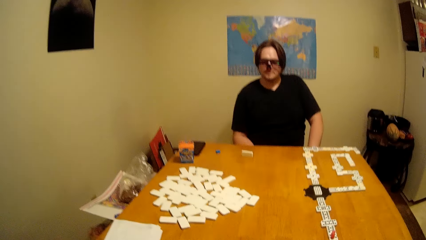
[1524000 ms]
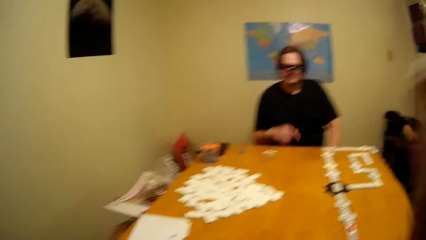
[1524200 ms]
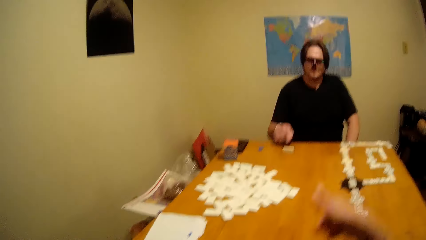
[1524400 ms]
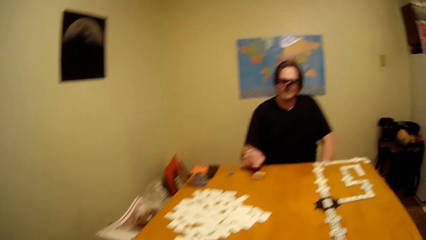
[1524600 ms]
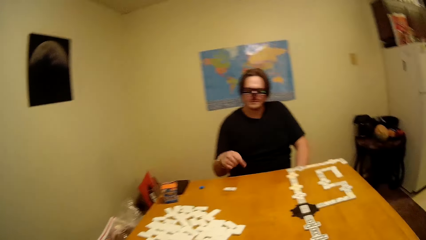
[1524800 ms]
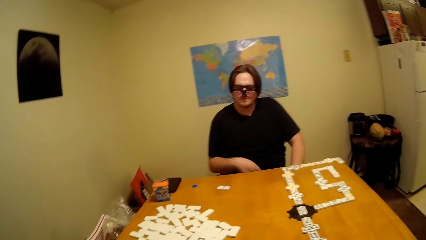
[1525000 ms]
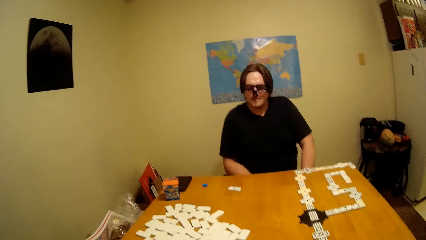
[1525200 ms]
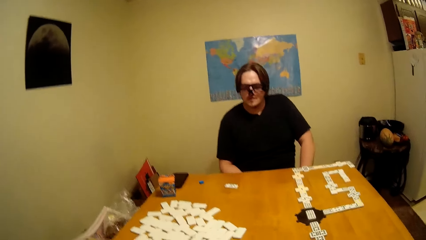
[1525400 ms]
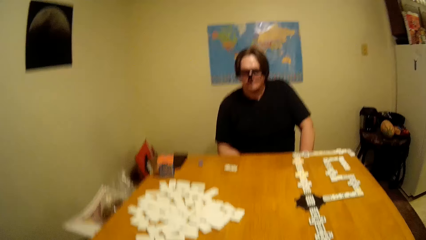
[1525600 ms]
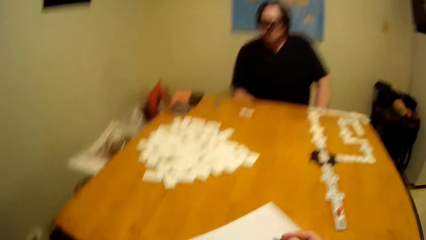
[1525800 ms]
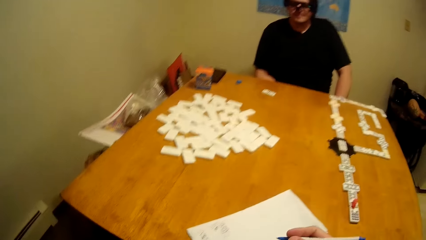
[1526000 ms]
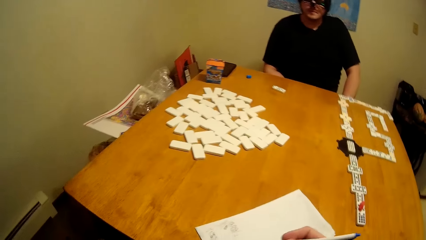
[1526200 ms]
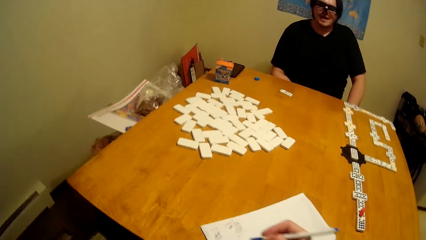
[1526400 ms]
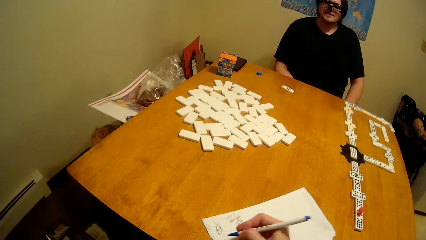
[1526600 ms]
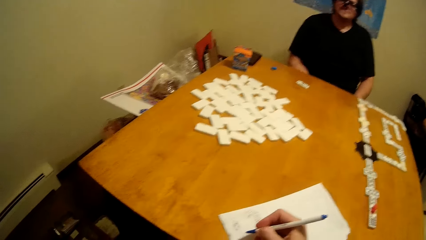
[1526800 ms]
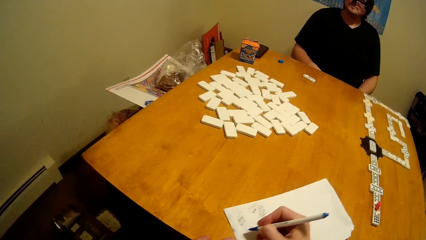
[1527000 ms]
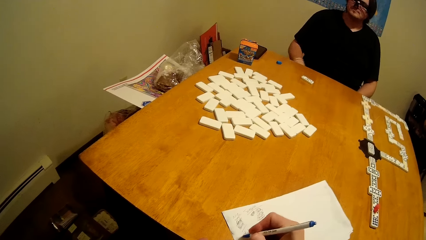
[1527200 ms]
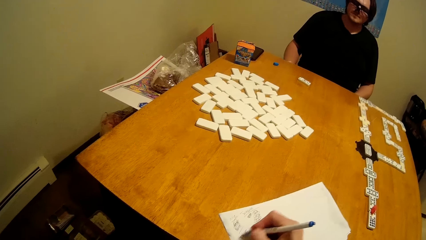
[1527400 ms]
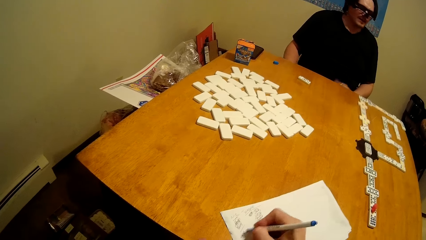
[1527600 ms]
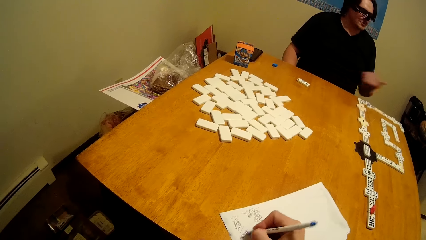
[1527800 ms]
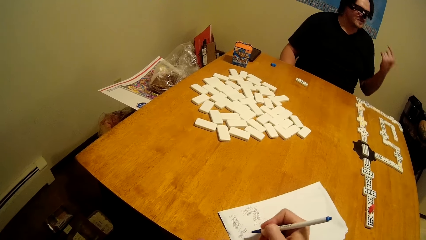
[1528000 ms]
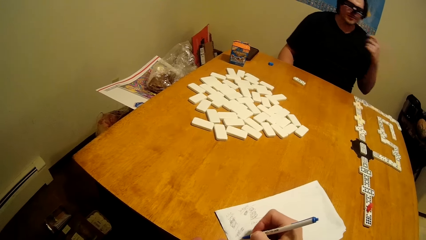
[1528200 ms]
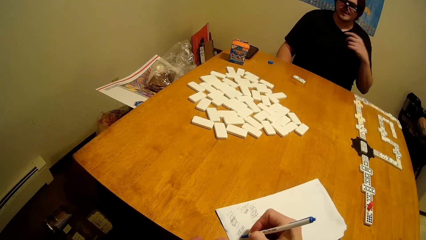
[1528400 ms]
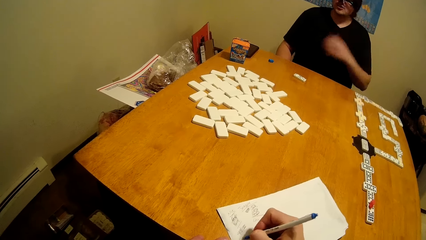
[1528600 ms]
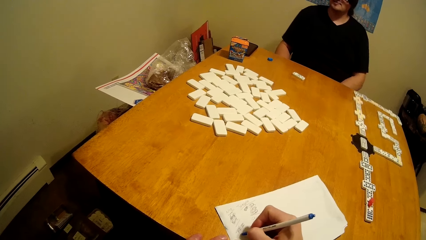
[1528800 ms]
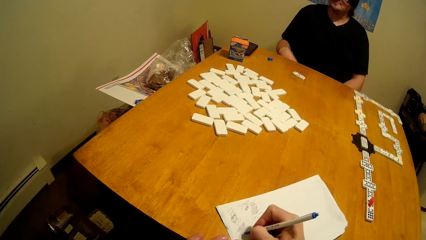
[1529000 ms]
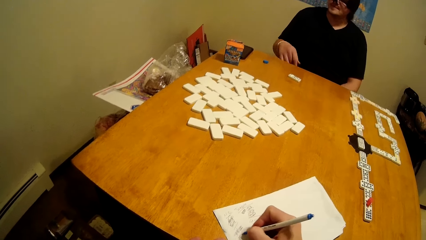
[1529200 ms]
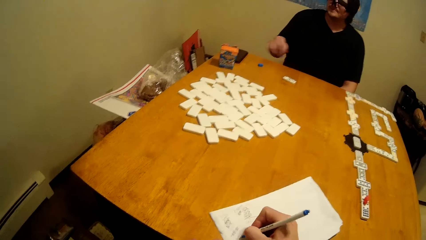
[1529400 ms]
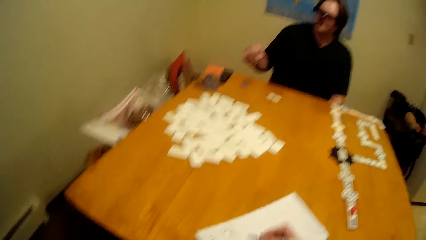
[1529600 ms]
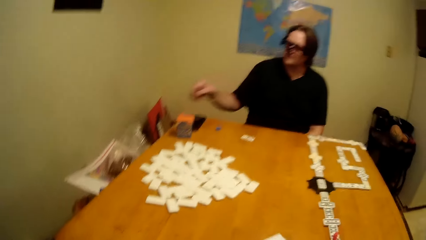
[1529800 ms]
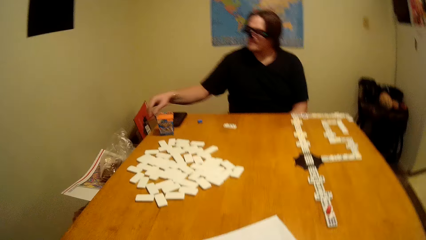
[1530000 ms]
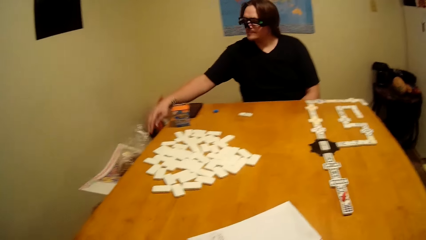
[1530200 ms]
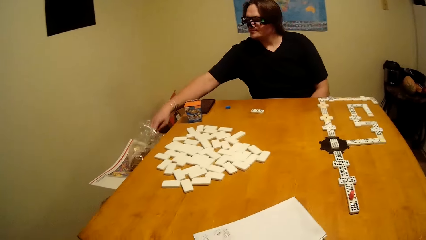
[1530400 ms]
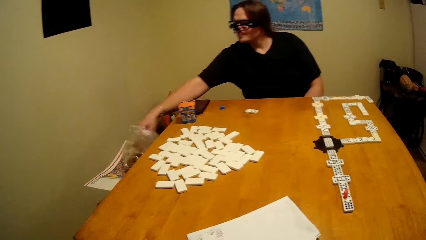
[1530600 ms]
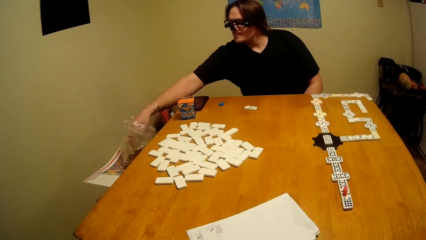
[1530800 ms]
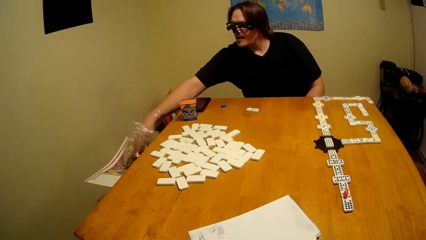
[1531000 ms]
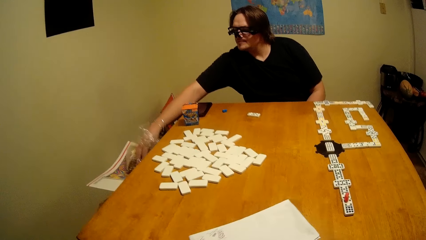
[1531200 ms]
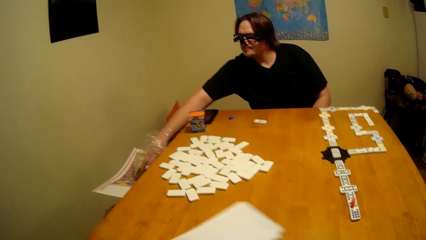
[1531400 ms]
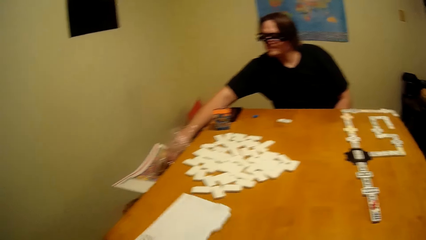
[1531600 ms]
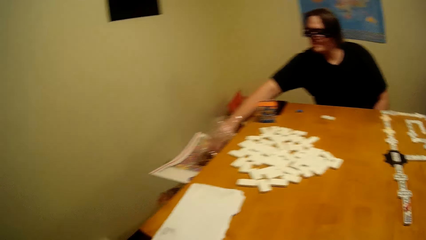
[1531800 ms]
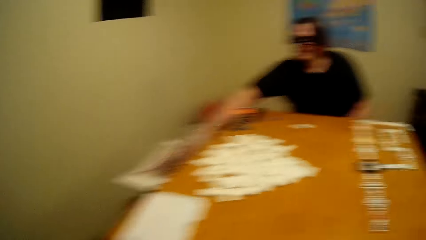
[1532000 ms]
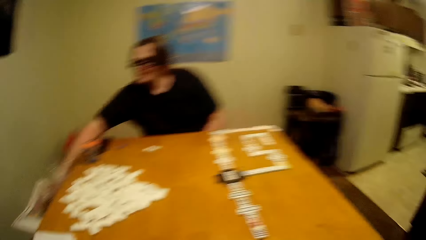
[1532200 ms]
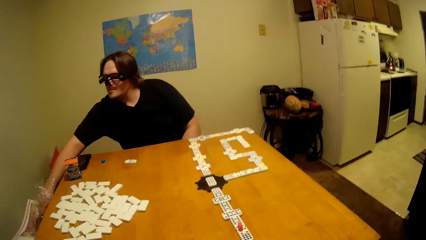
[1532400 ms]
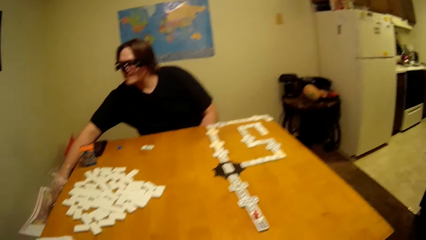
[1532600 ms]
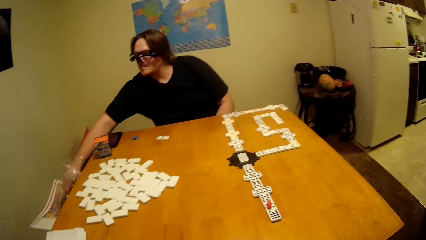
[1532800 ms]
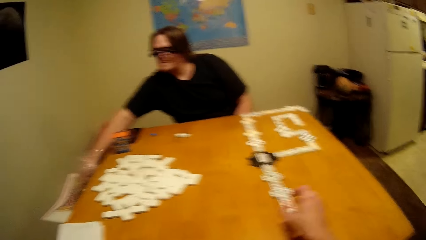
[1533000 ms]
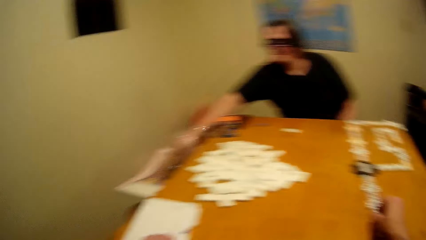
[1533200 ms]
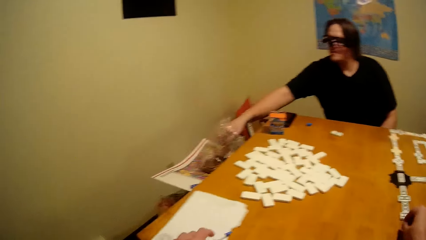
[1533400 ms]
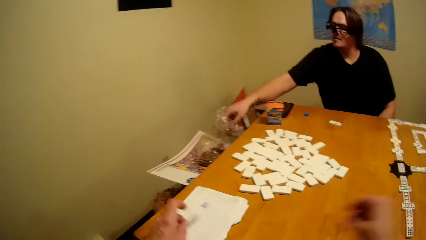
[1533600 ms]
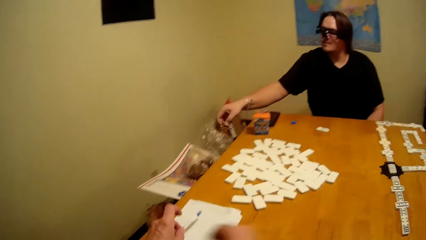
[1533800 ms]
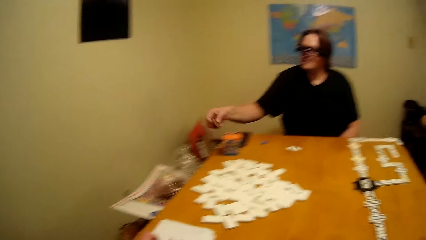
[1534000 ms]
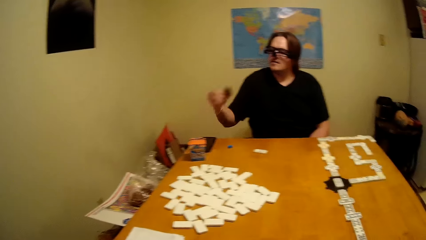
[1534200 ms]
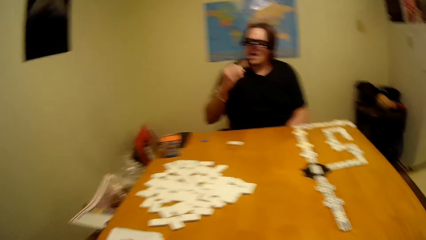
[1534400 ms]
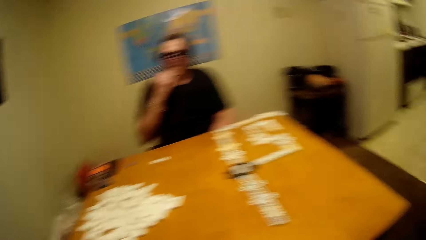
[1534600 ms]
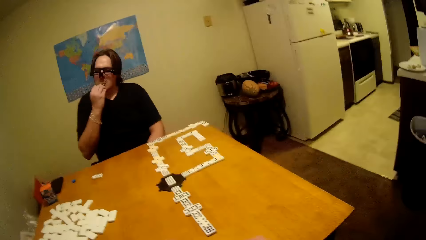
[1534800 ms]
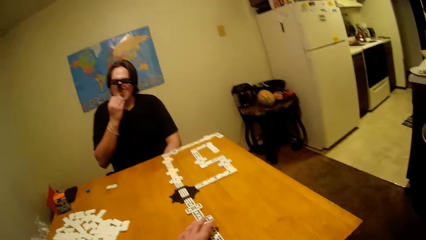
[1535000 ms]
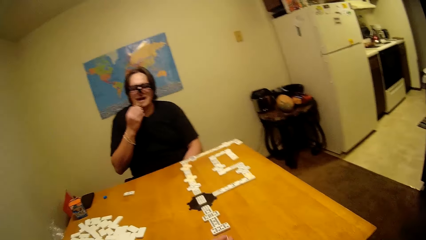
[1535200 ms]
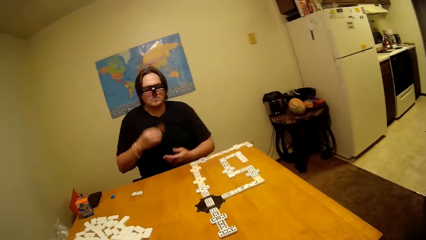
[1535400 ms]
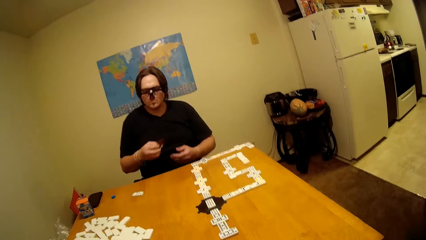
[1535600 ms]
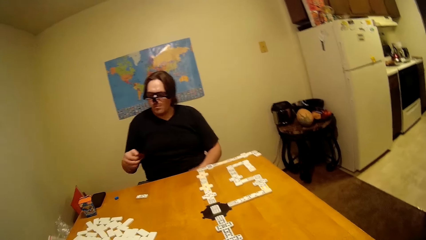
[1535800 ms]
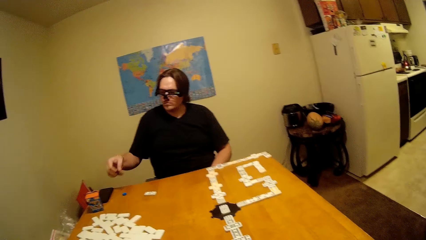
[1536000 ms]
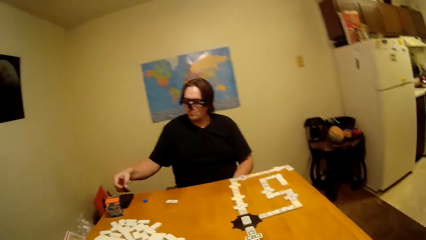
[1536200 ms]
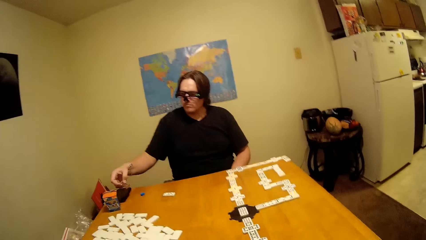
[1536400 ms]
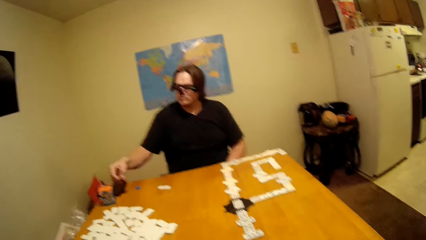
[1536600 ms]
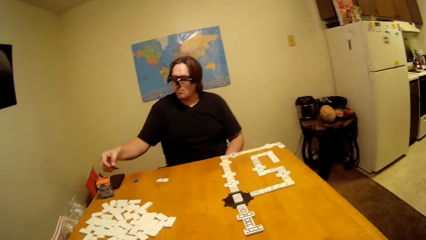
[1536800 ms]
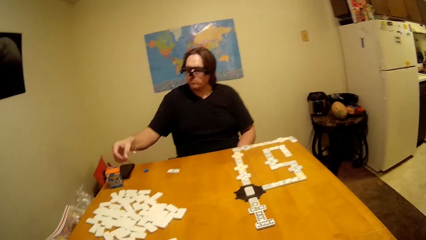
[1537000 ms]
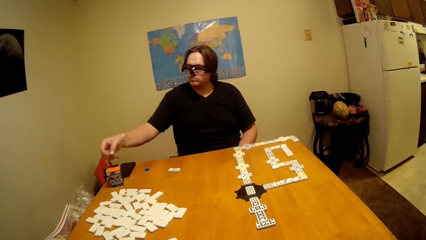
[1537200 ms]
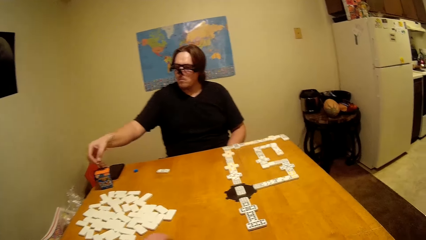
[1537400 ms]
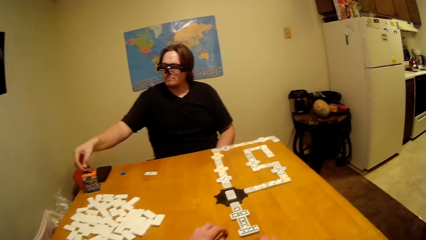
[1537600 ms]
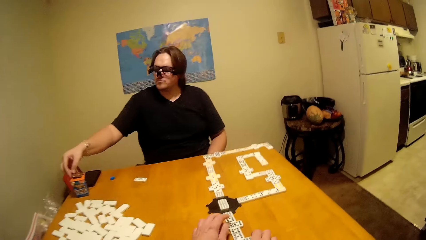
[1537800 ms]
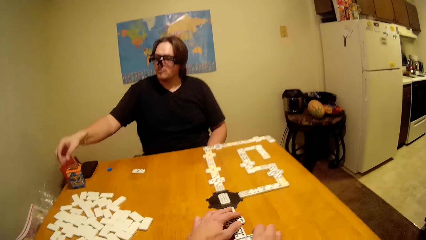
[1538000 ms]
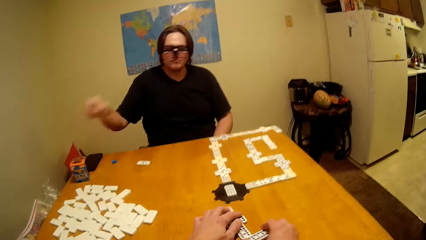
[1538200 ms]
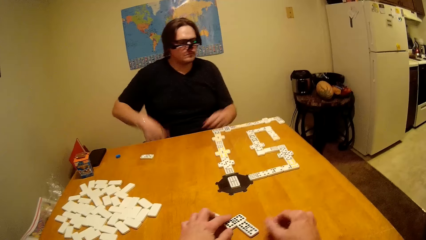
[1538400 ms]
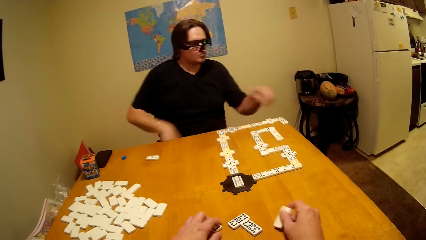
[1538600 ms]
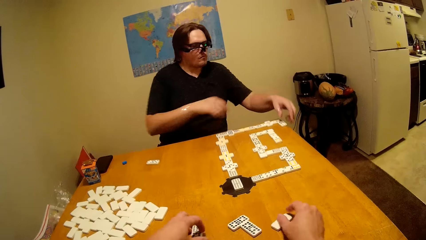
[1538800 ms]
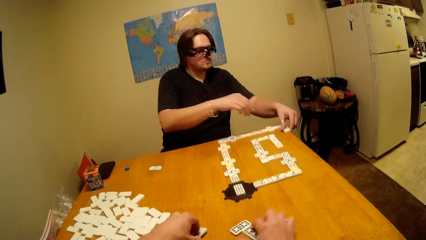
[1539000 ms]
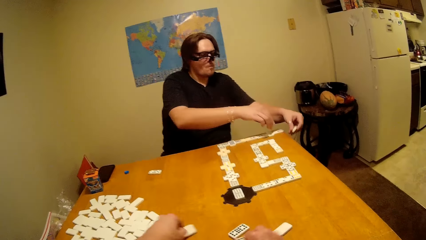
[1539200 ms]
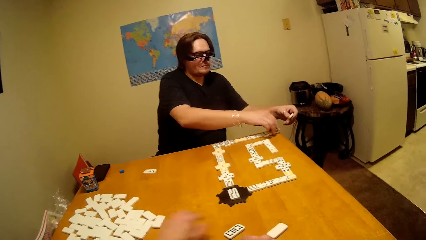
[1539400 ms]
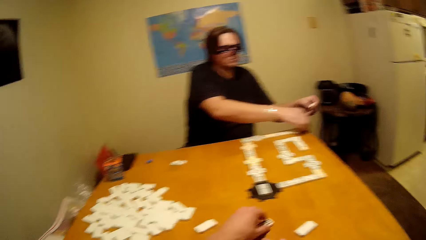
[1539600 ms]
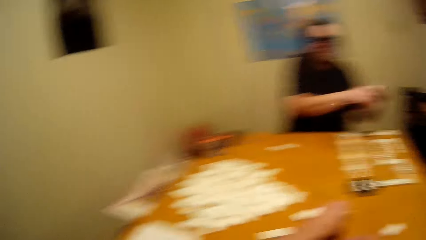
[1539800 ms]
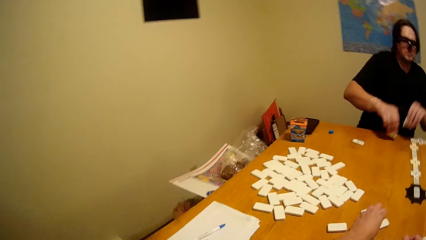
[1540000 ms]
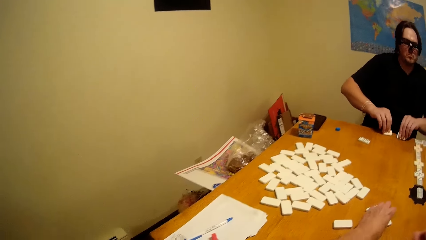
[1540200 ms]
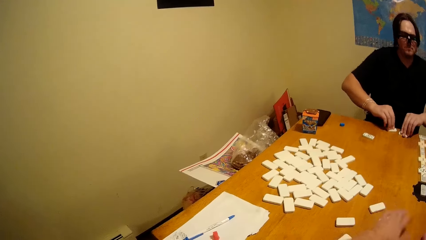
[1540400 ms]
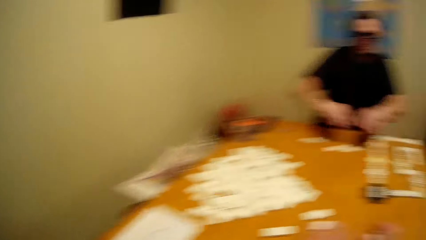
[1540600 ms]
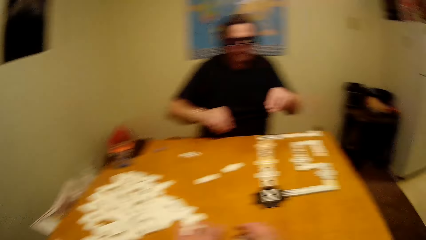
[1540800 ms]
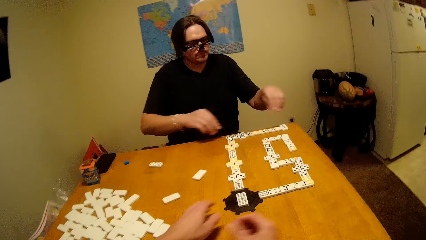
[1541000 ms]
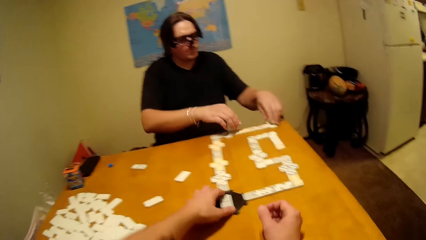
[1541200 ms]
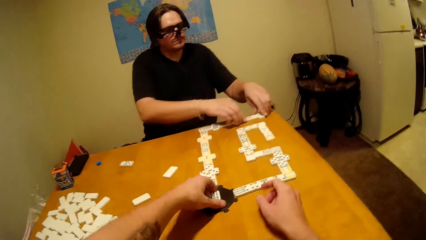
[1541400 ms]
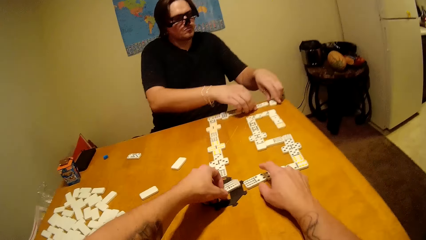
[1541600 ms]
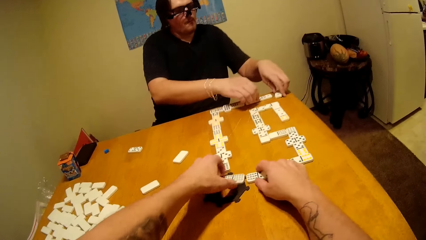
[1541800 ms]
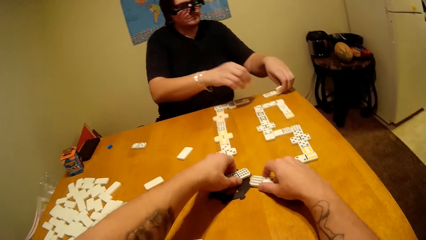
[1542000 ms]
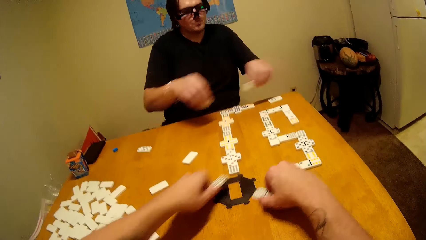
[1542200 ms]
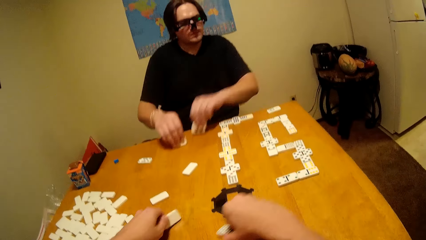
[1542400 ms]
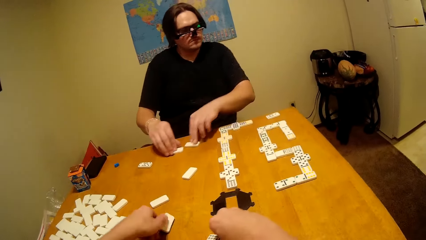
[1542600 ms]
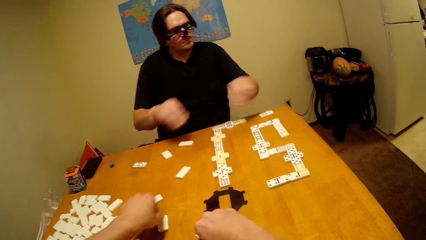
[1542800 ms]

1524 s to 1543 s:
A man touches the block or domino. The camera wearer writes on the paper. The man picks up the cookie from the paper. The camera wearer moves the paper on the table. The man puts the cookie in the mouth, eats the cookie, and puts down the cookie. The camera wearer moves the dominoes on the table and collects the blocks. The man takes the dominoes, collects the blocks, and disarranges the blocks. The camera wearer disarranges the blocks.
